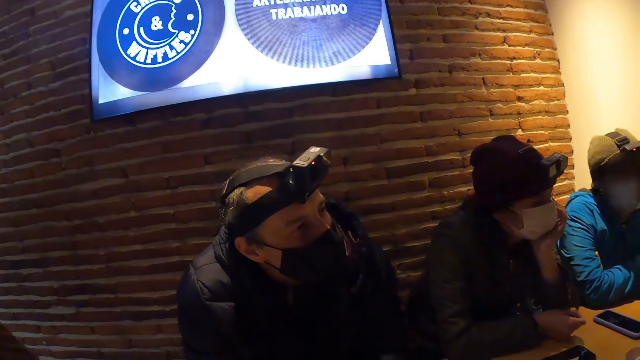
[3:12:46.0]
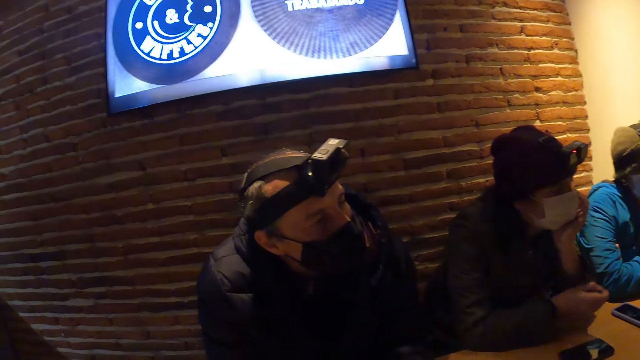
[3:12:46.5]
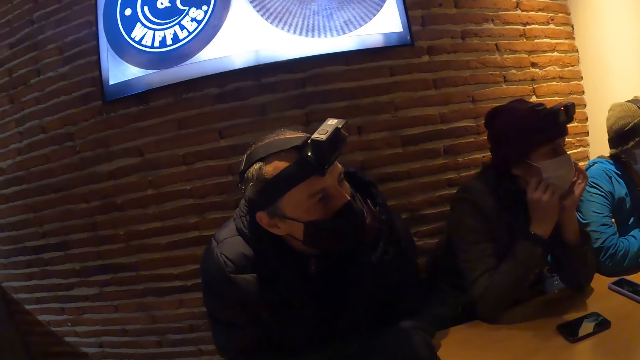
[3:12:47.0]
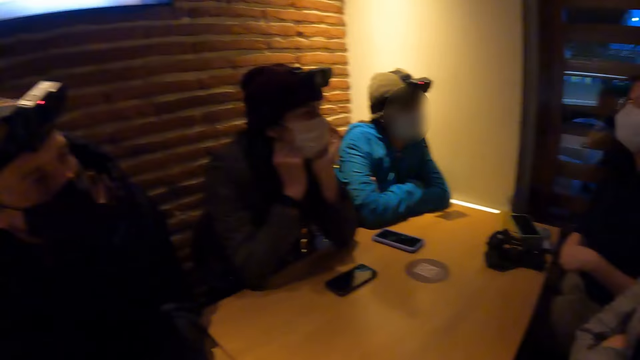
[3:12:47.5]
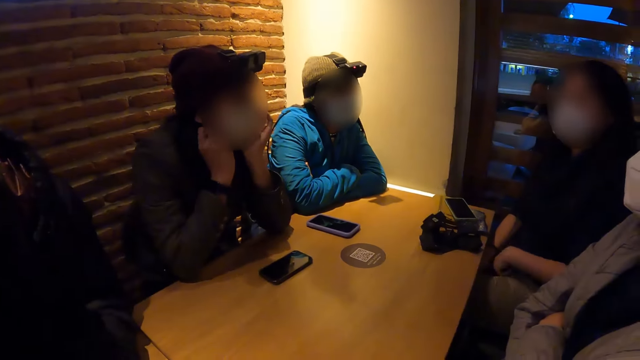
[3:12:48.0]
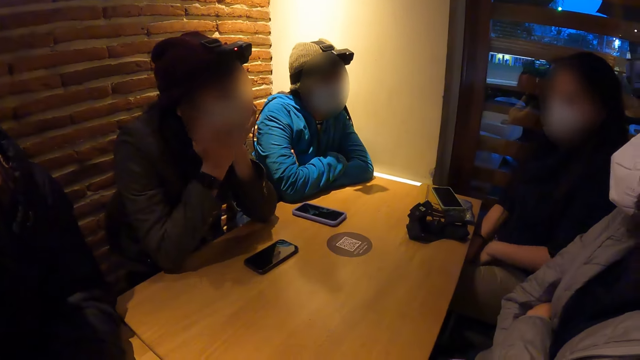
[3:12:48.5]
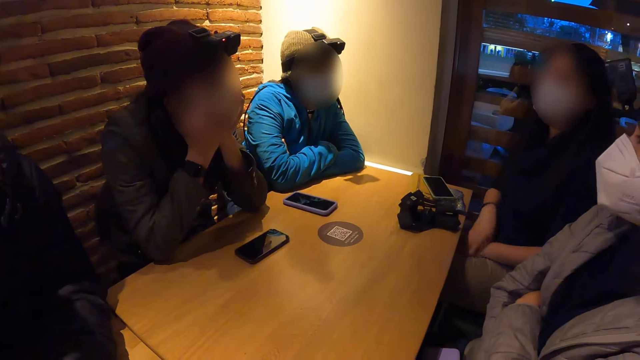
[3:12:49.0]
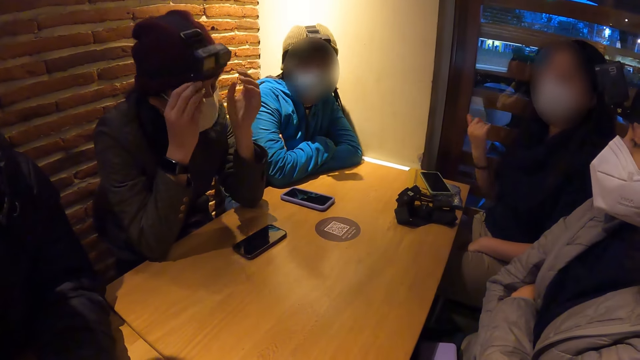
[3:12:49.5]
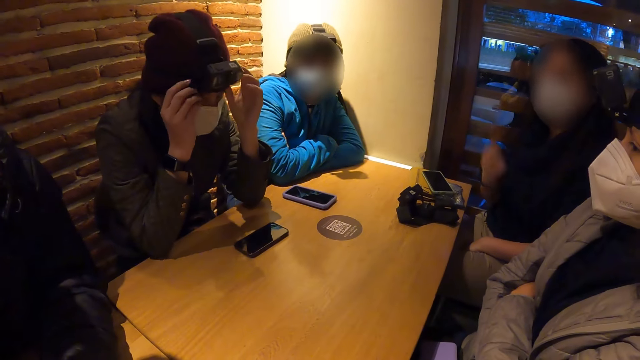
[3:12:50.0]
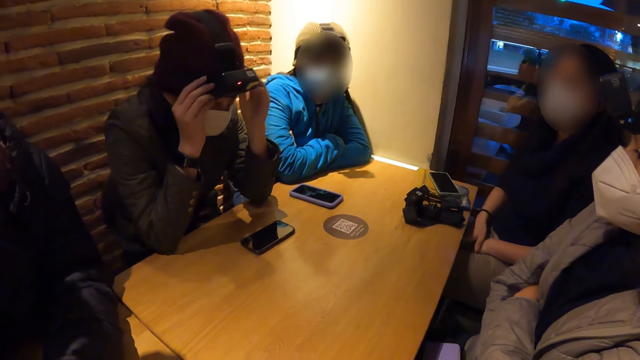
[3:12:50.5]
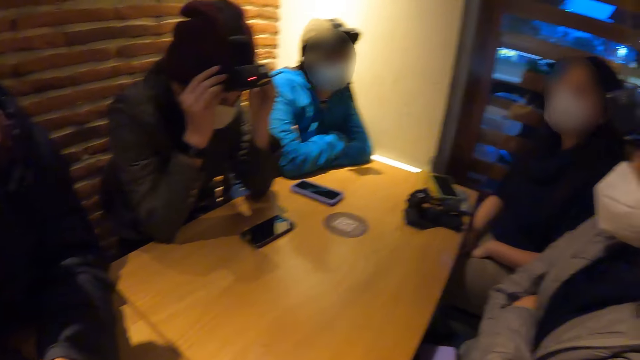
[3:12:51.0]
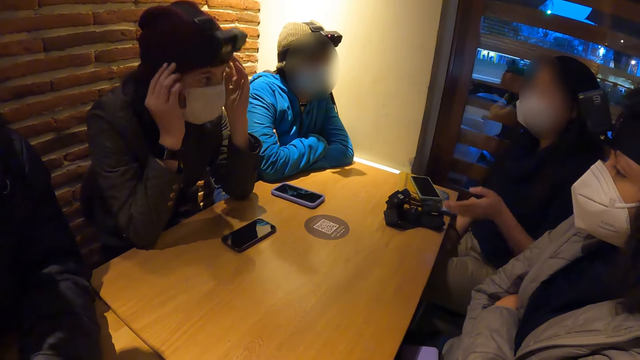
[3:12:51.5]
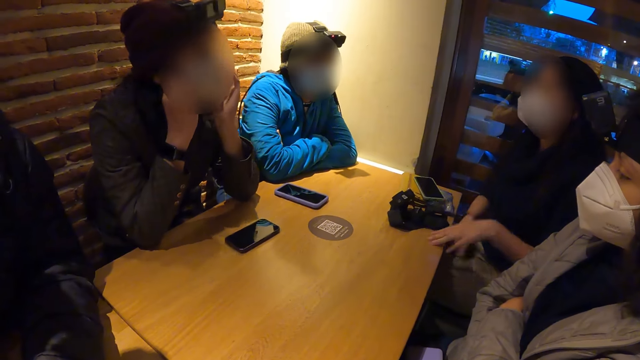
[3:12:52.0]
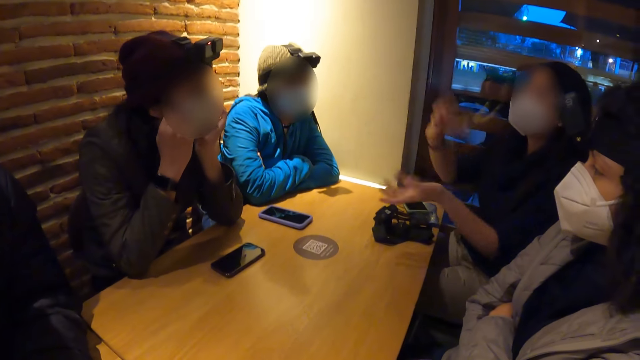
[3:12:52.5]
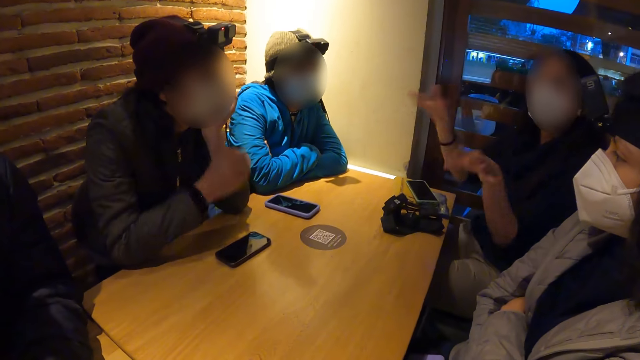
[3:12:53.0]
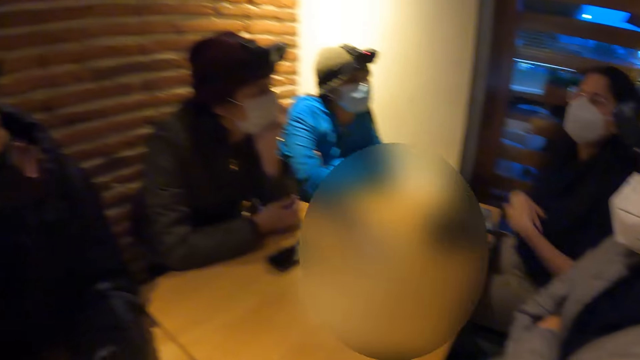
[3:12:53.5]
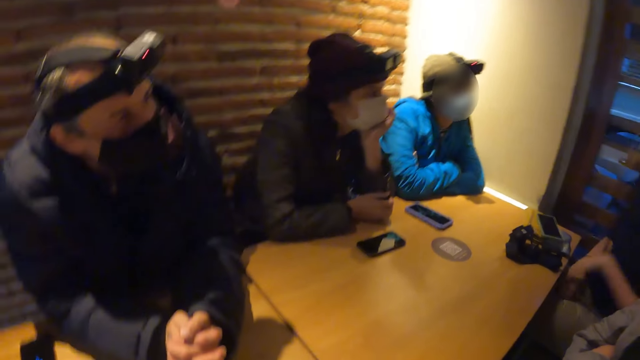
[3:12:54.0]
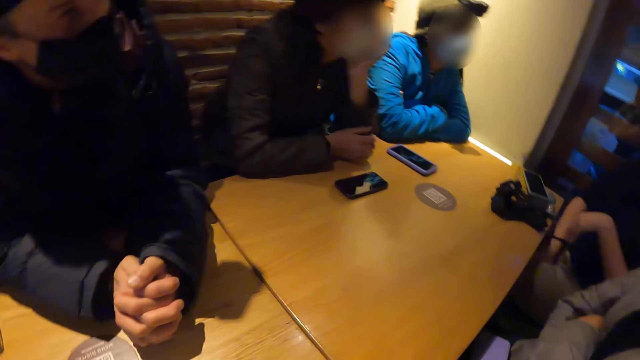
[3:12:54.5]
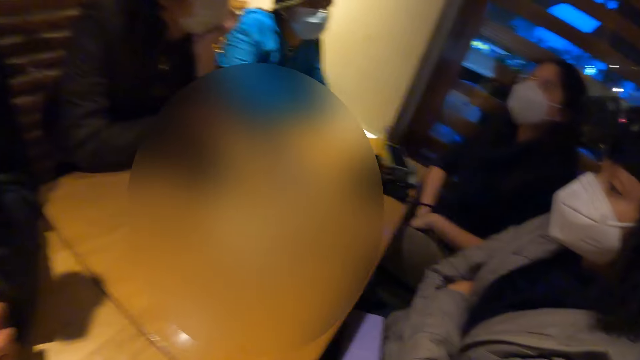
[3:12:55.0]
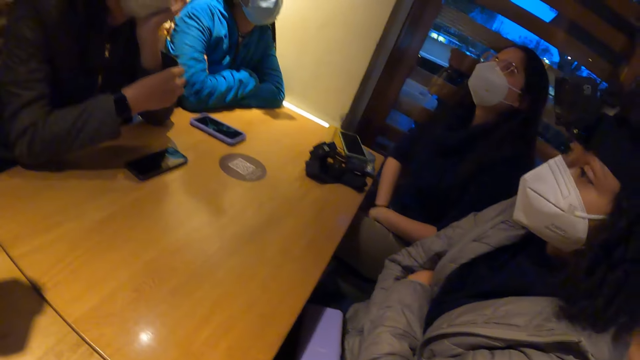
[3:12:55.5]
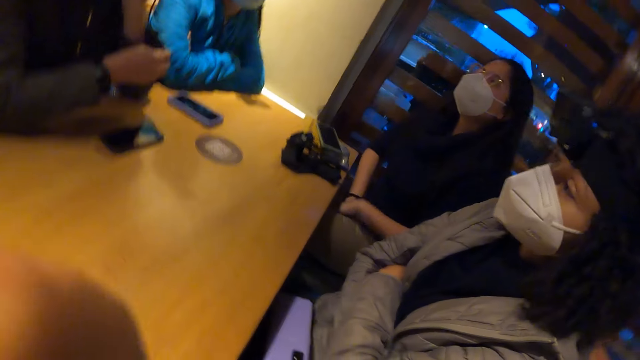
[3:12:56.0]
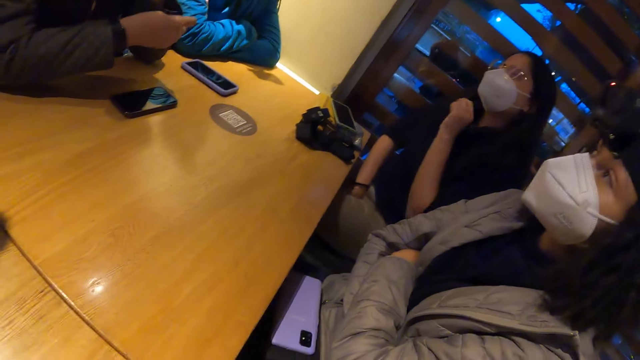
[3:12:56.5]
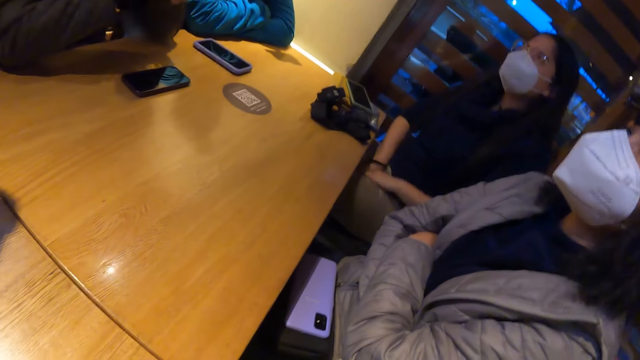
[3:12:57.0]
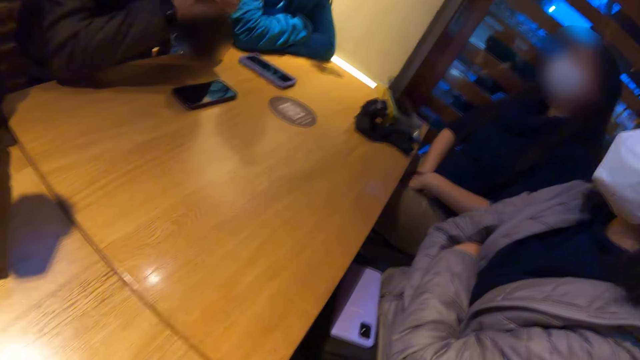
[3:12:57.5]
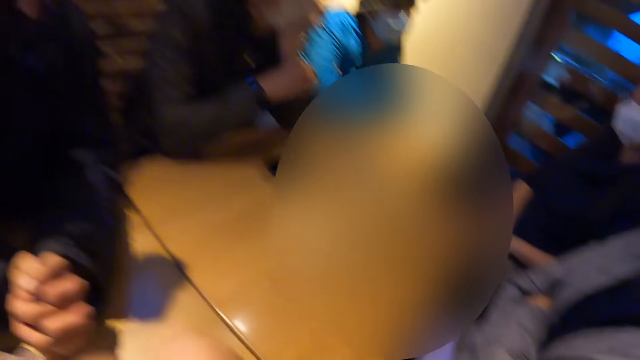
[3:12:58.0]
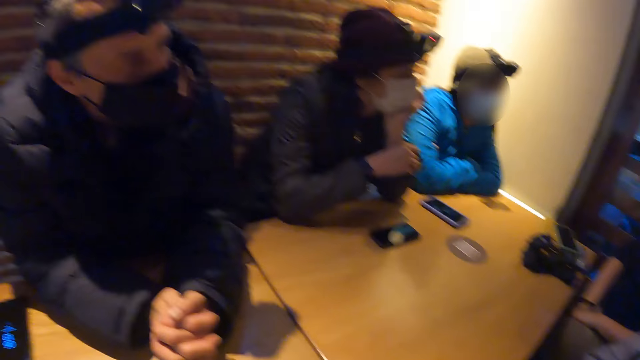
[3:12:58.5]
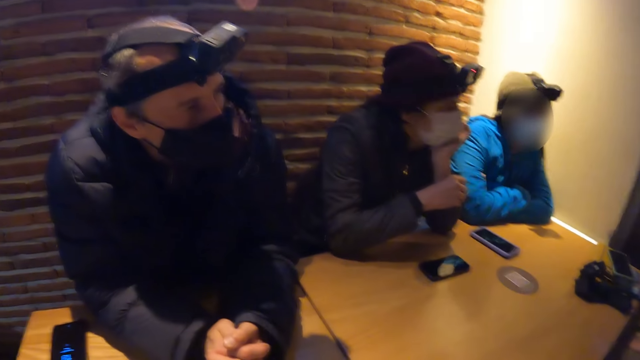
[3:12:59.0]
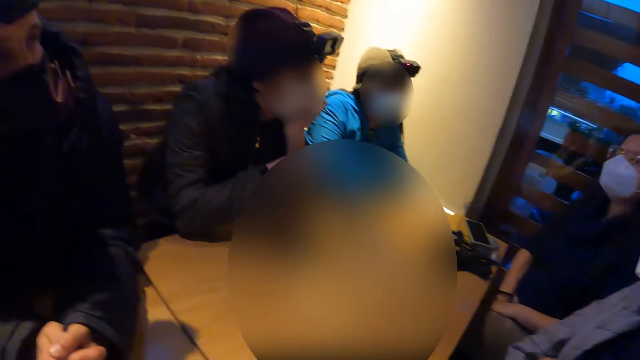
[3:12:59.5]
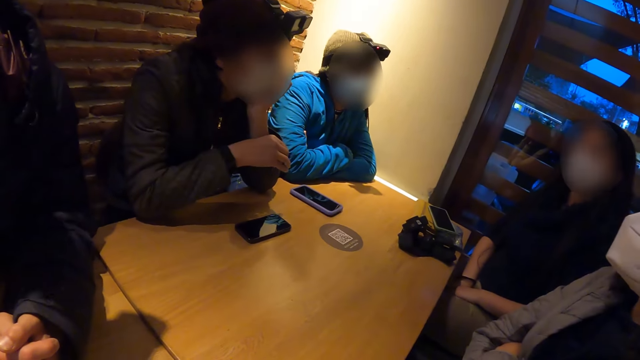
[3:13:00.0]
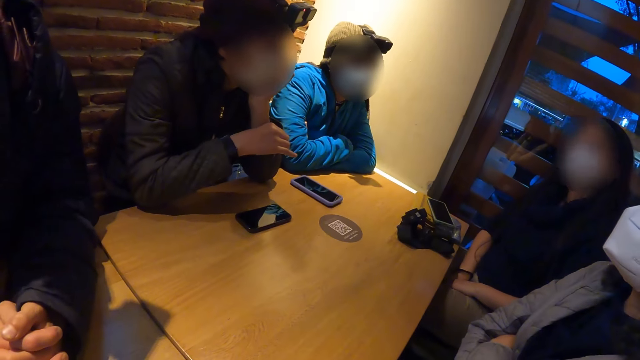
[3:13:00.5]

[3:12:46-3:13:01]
The camera wearer looks at the woman. The woman gestures. The woman drops her right hand. A person adjusts the camera on the head. The woman places her left hand on the table. The woman twirls both hands in the air. The woman drops her left hand.

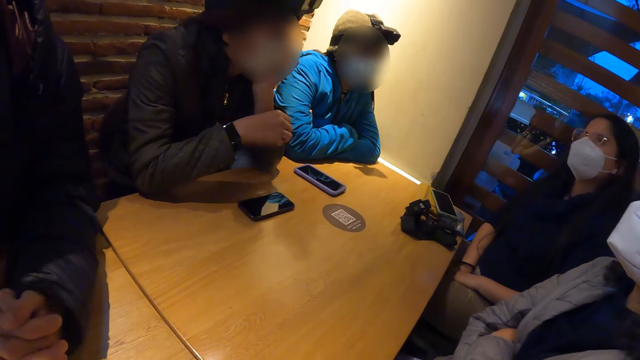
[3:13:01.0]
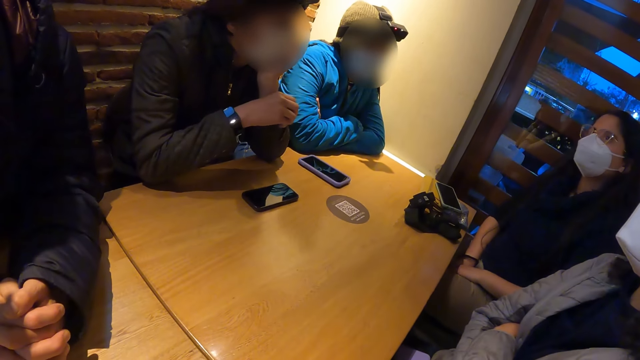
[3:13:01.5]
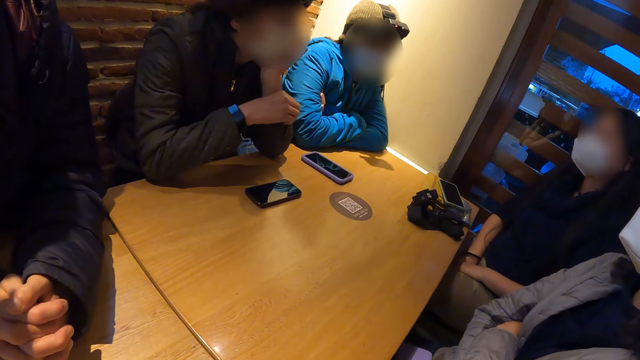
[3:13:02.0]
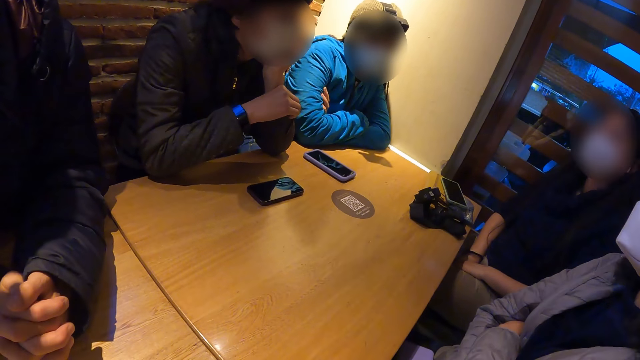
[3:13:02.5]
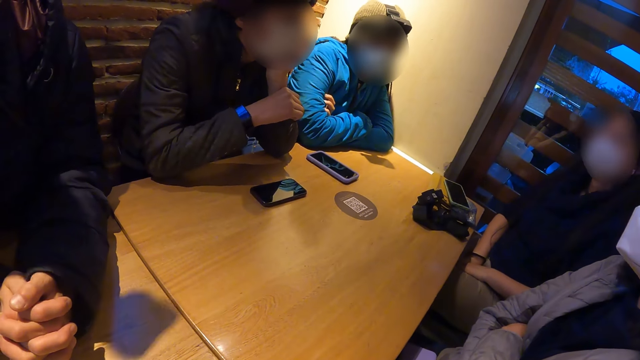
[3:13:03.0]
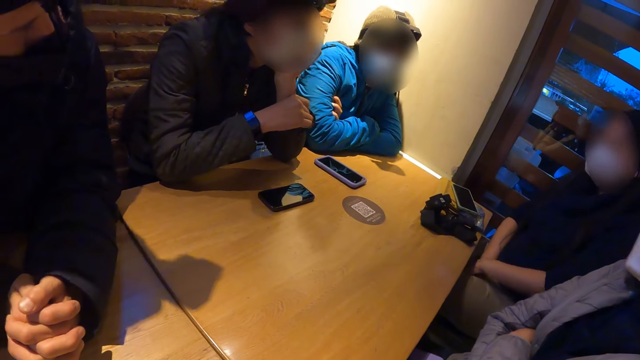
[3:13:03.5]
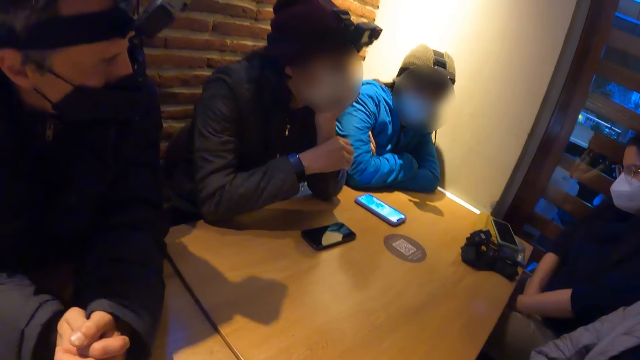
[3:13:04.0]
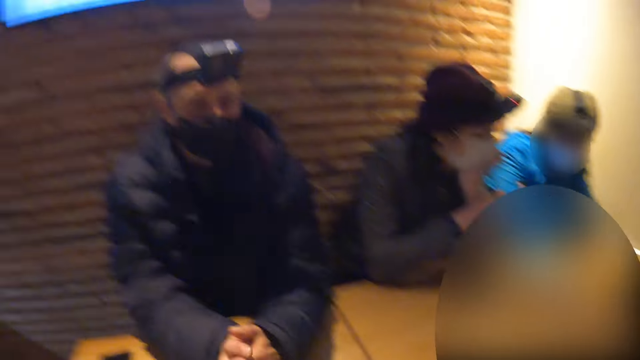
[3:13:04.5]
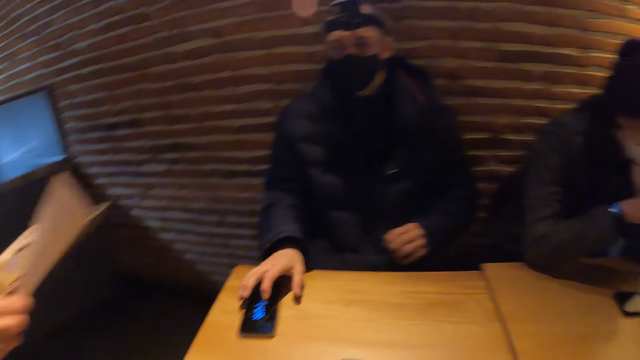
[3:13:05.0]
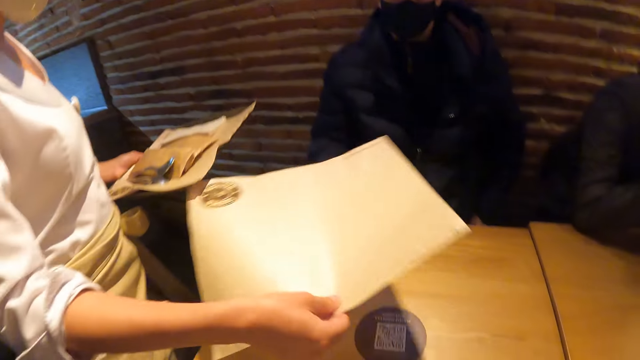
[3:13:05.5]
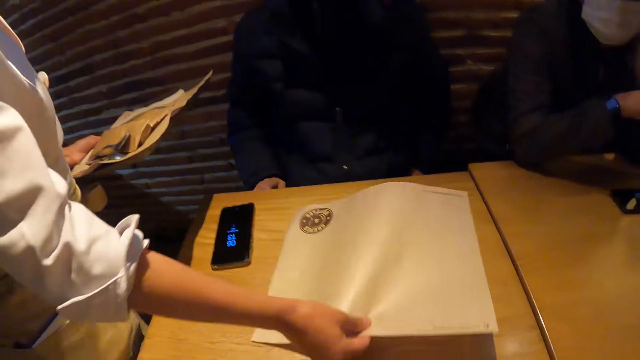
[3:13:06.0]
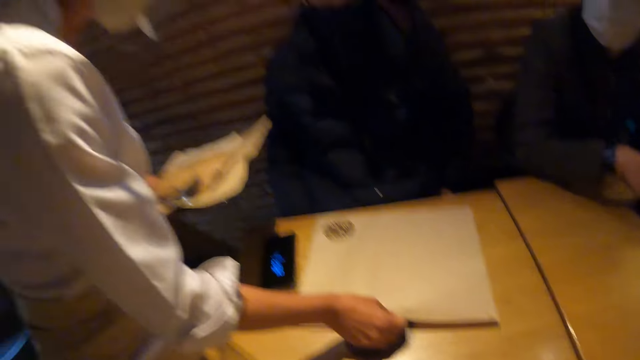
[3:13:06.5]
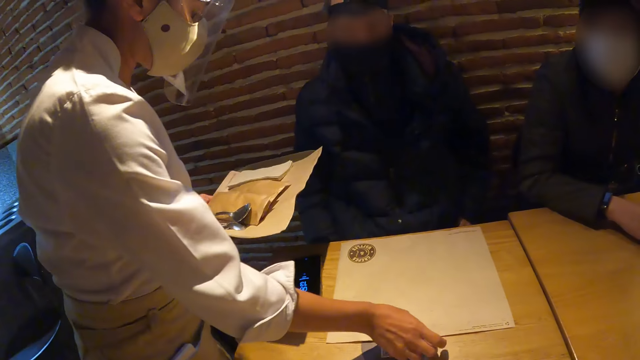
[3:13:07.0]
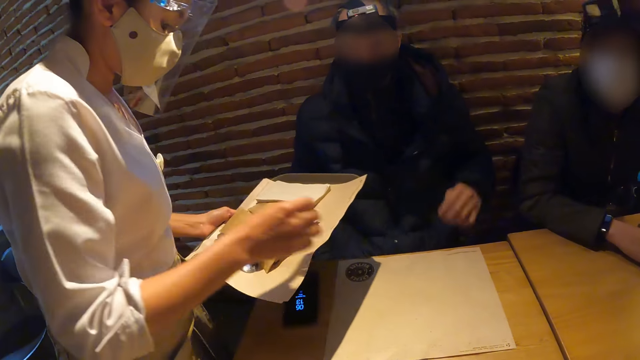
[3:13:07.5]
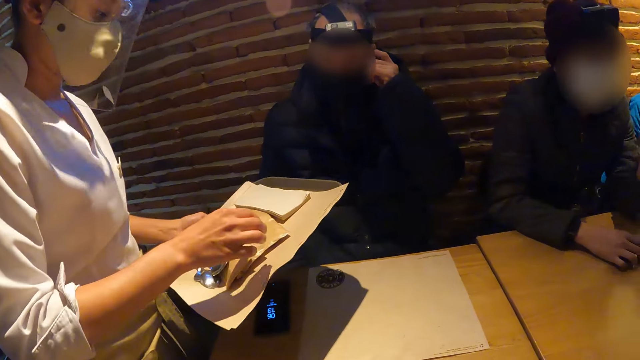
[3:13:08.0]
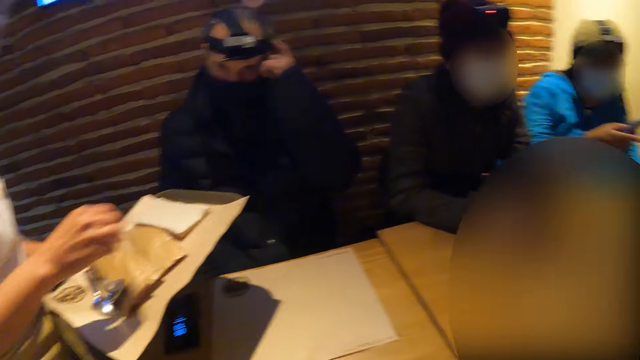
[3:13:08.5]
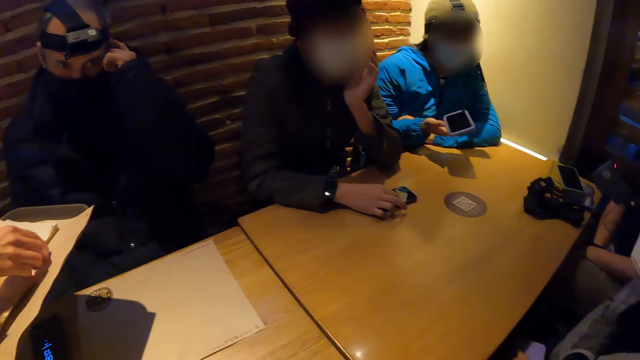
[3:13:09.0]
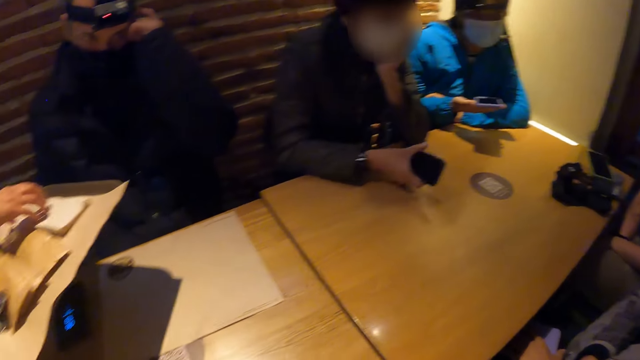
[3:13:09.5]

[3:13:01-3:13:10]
The waitress places a brown paper or tablemat on the table with her right hand. A person touches the nose. A man picks up his phone from the table with his right hand.
